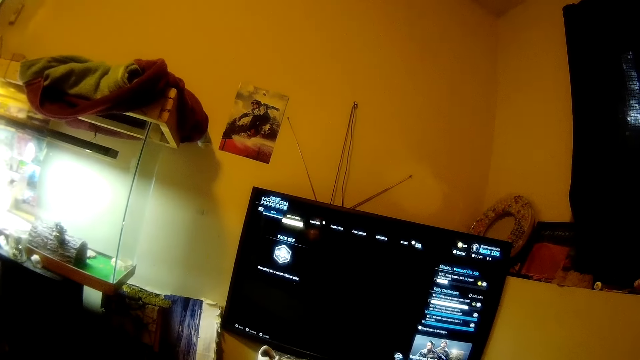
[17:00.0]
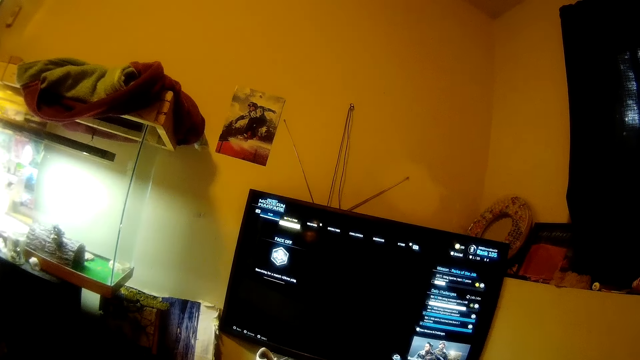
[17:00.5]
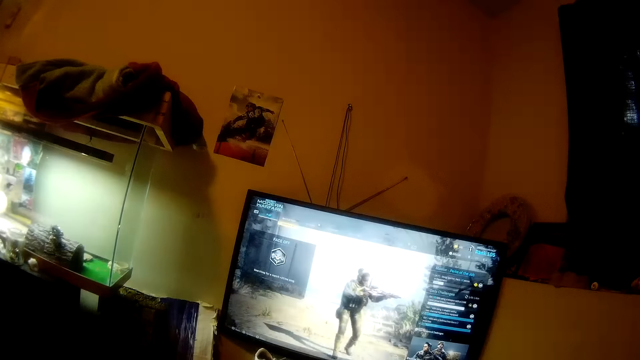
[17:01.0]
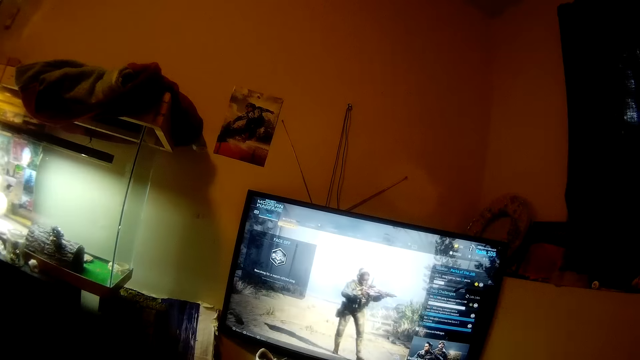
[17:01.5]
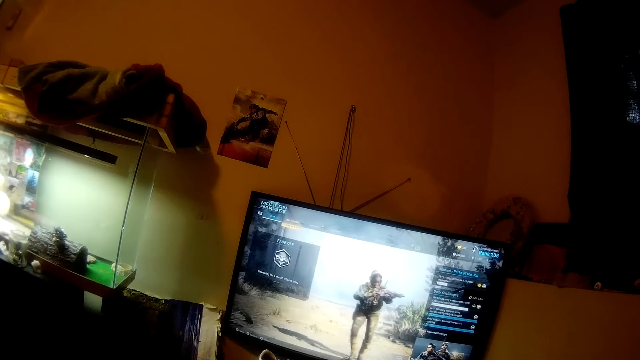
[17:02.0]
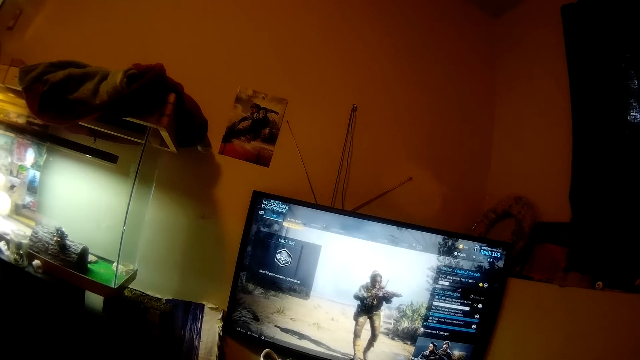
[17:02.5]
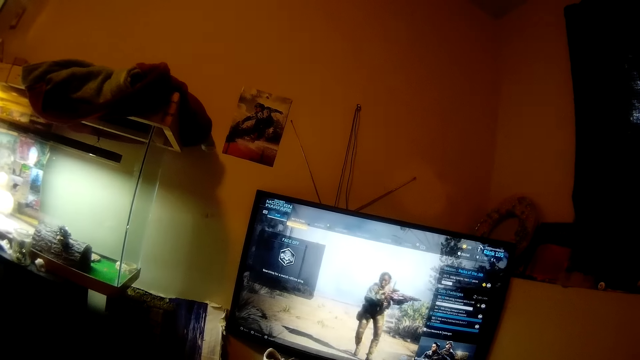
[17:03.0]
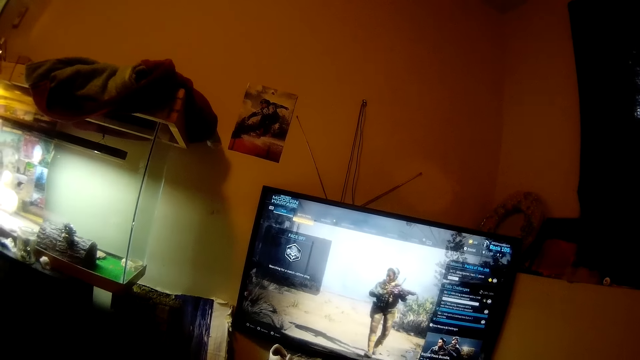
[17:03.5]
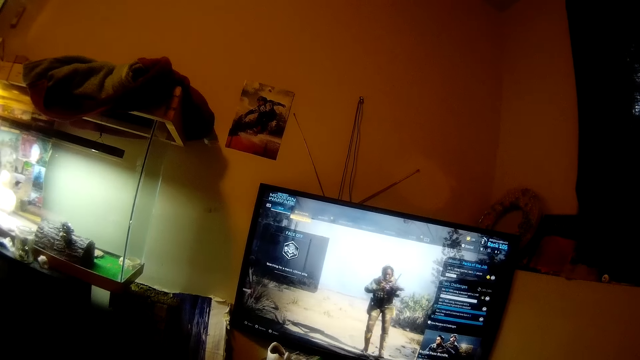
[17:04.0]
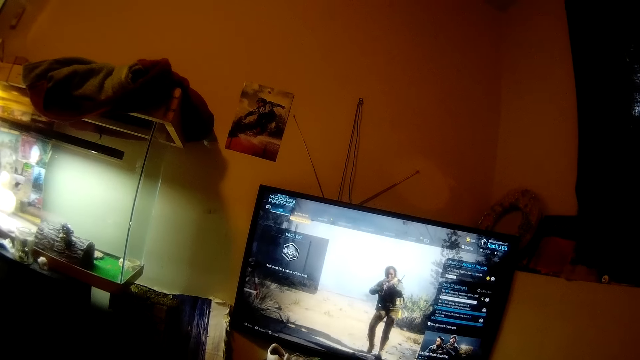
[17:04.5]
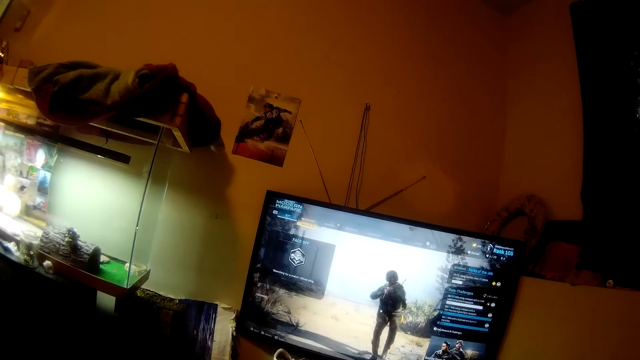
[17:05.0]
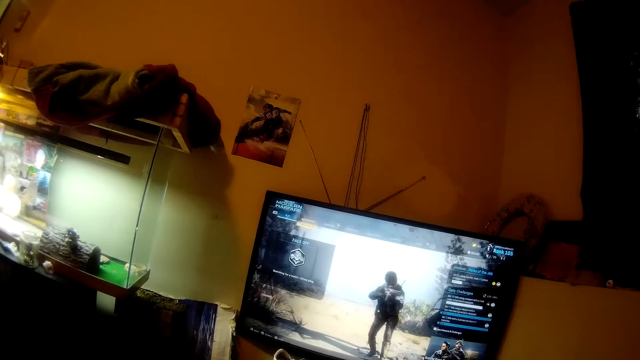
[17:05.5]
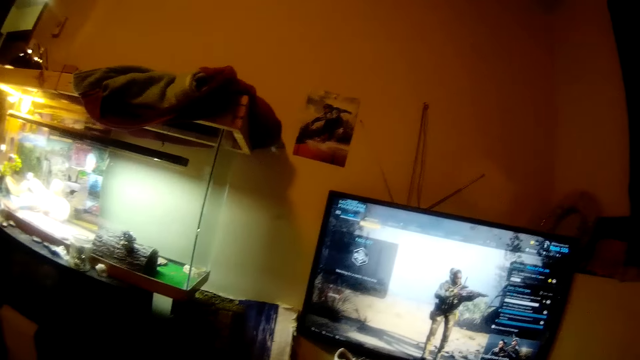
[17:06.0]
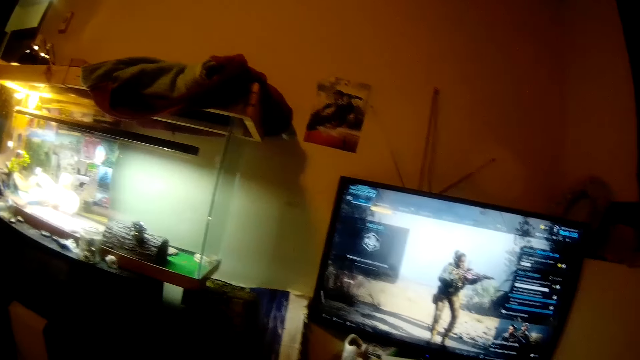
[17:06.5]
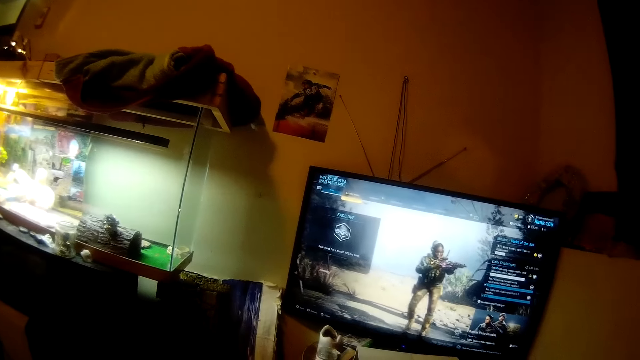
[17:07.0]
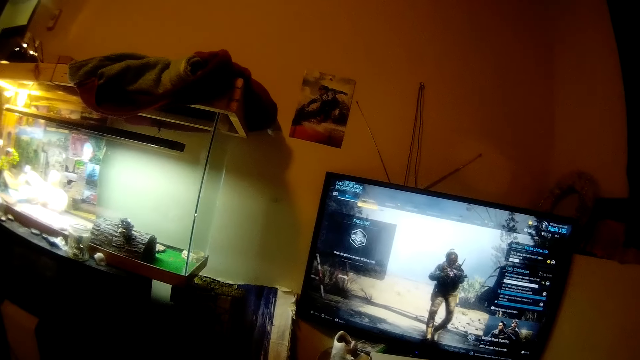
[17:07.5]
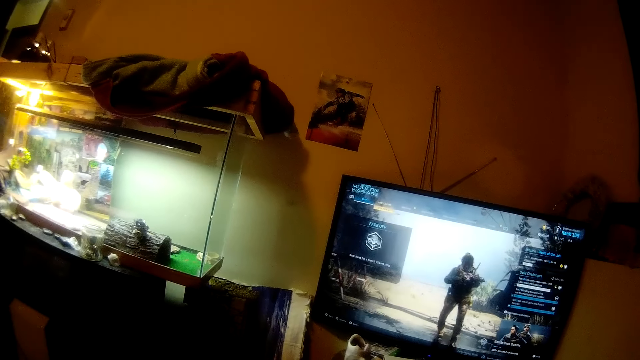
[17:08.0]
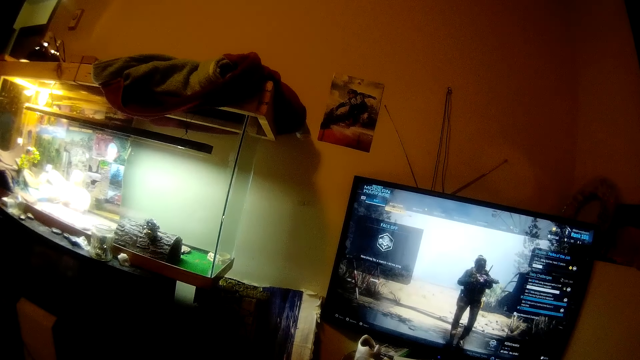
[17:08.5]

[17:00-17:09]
The camera wearer plays a video game.

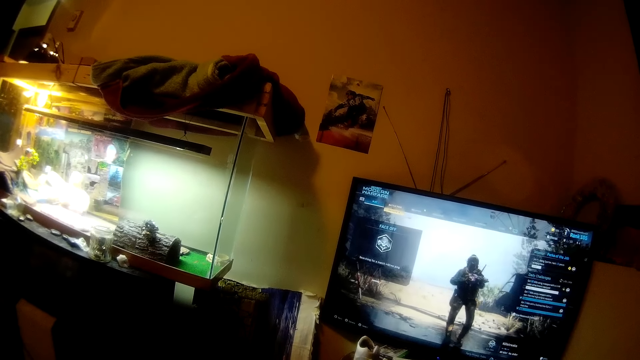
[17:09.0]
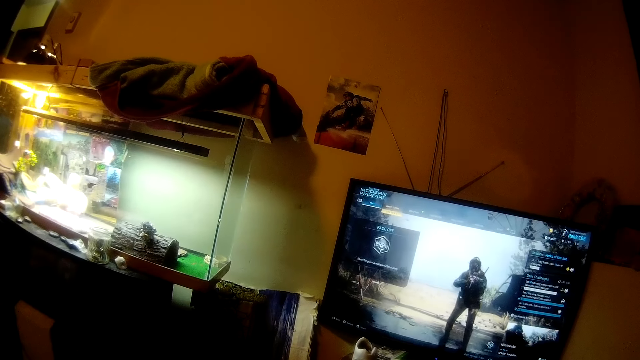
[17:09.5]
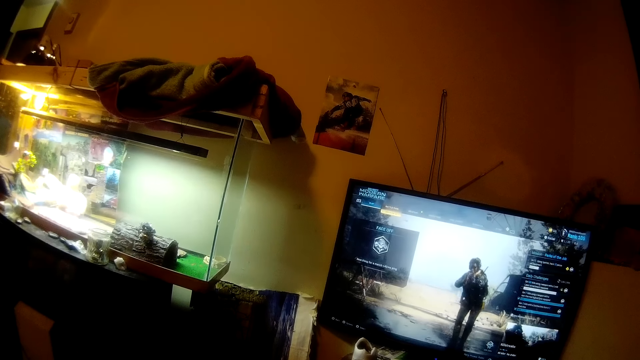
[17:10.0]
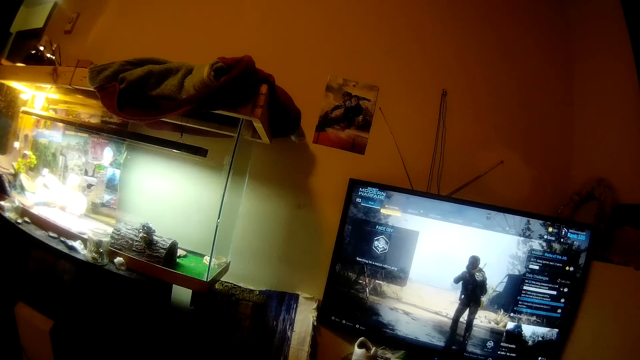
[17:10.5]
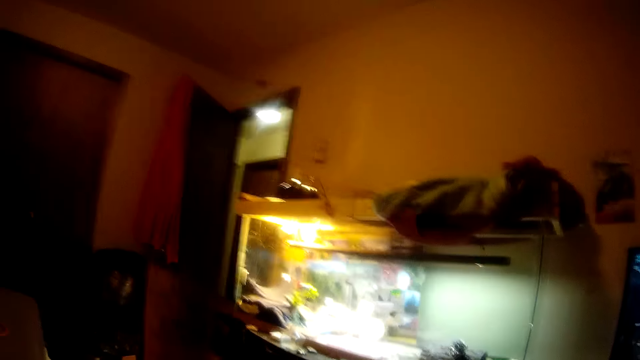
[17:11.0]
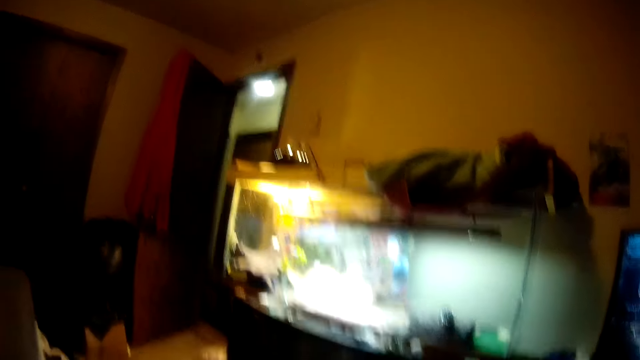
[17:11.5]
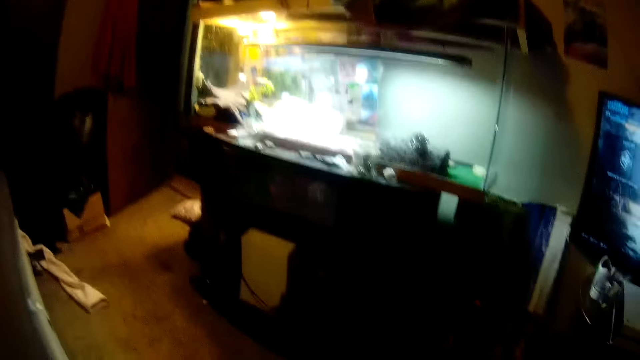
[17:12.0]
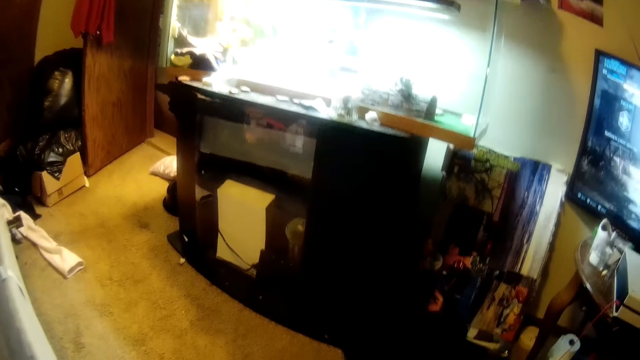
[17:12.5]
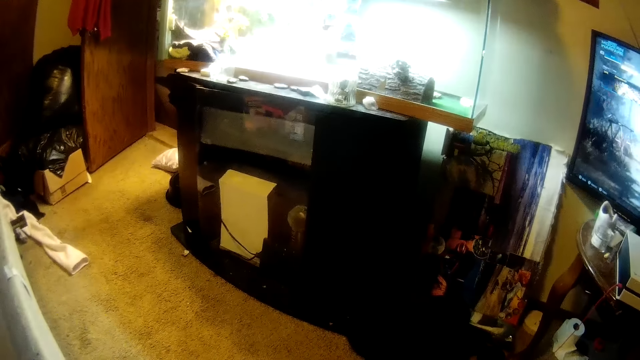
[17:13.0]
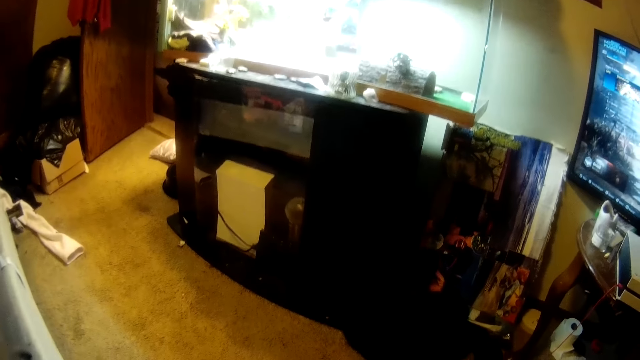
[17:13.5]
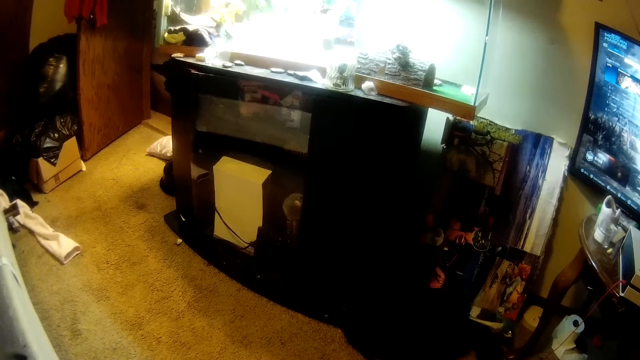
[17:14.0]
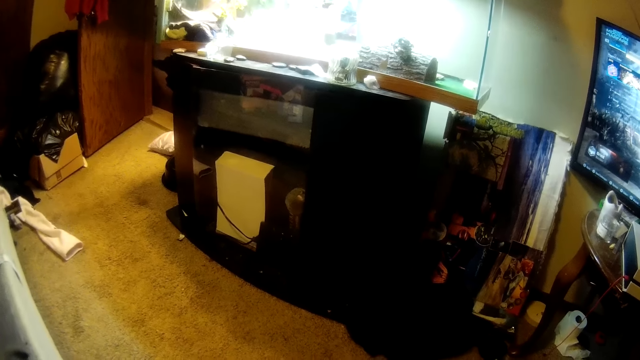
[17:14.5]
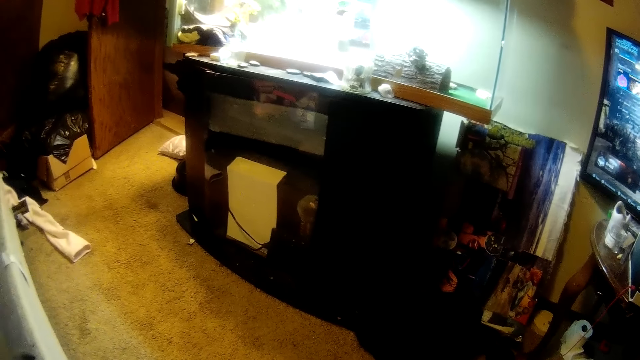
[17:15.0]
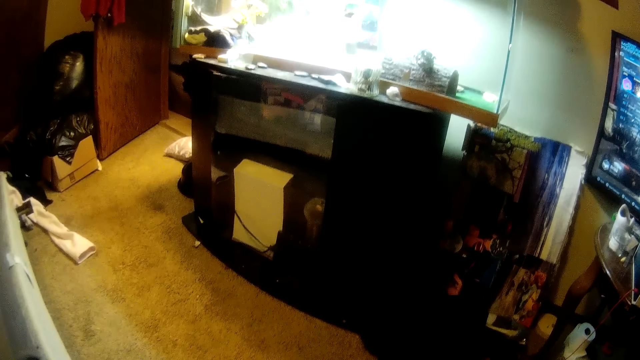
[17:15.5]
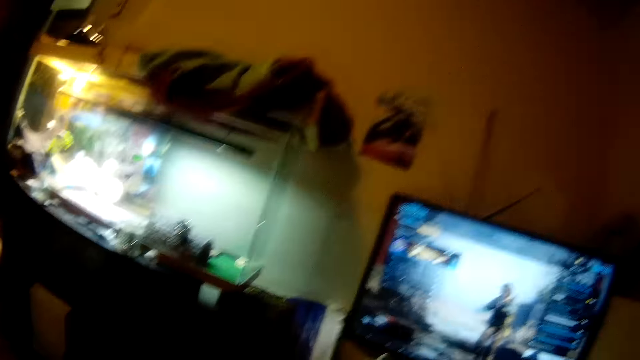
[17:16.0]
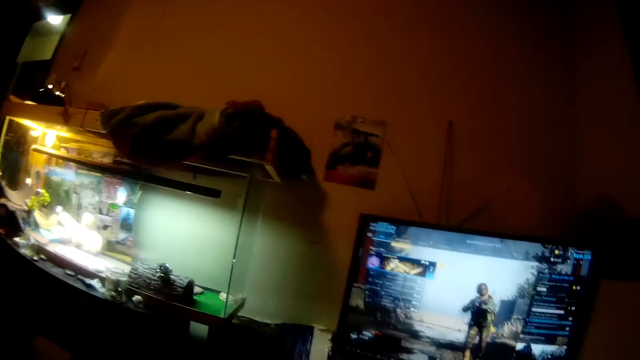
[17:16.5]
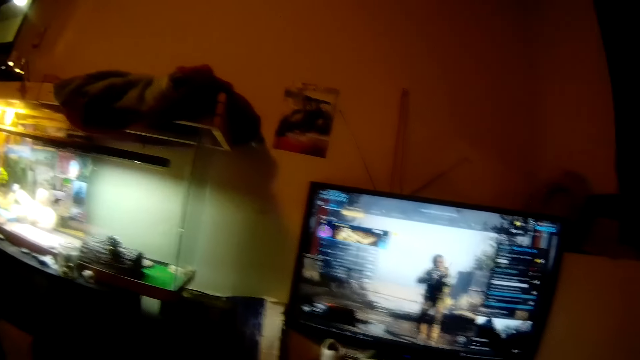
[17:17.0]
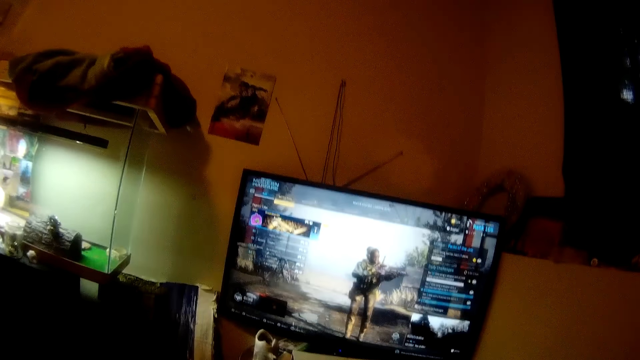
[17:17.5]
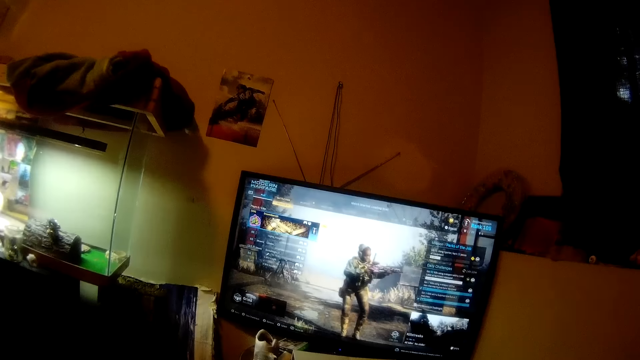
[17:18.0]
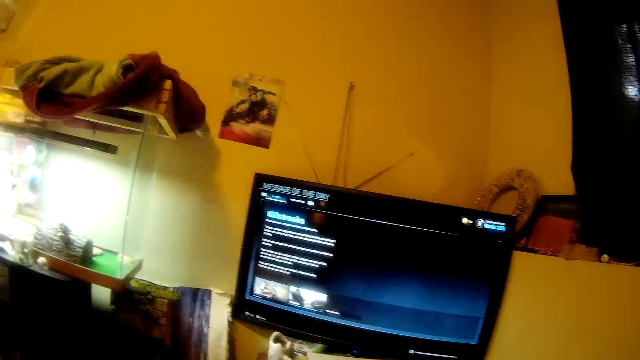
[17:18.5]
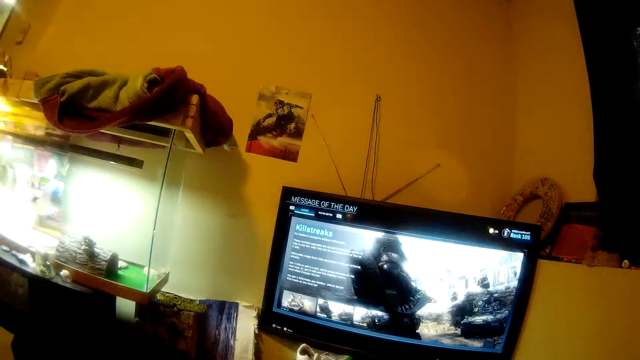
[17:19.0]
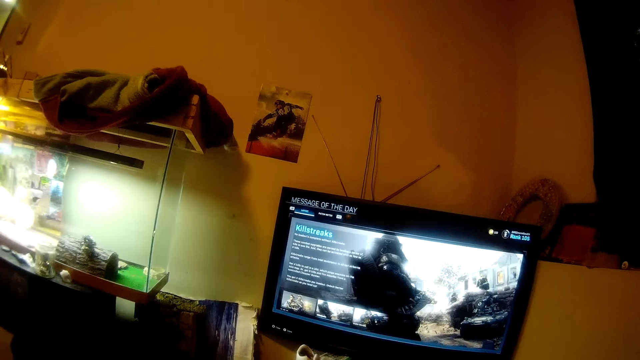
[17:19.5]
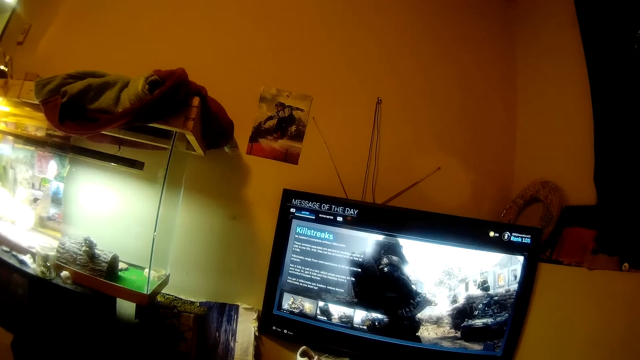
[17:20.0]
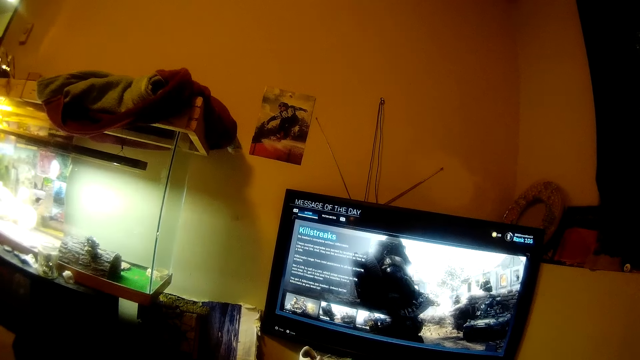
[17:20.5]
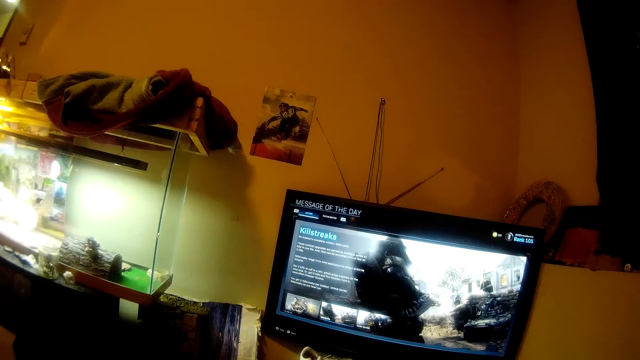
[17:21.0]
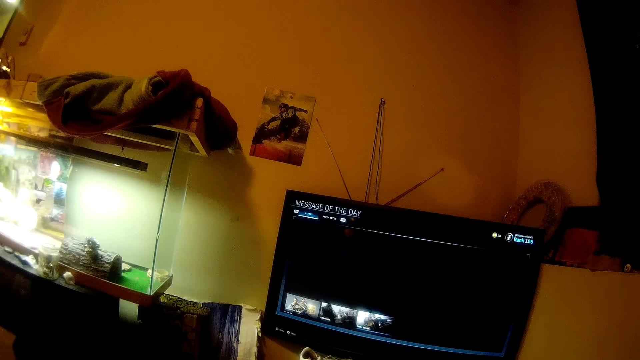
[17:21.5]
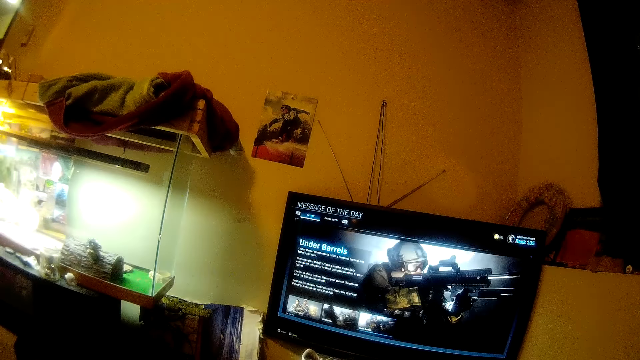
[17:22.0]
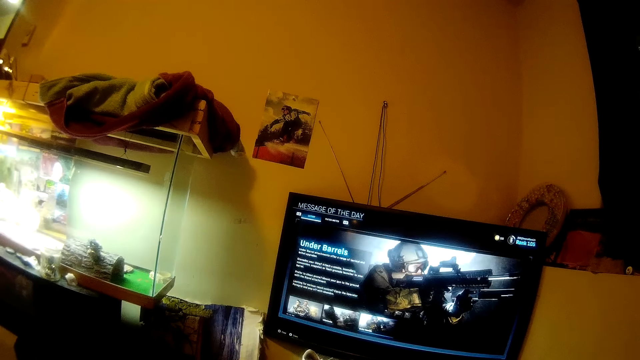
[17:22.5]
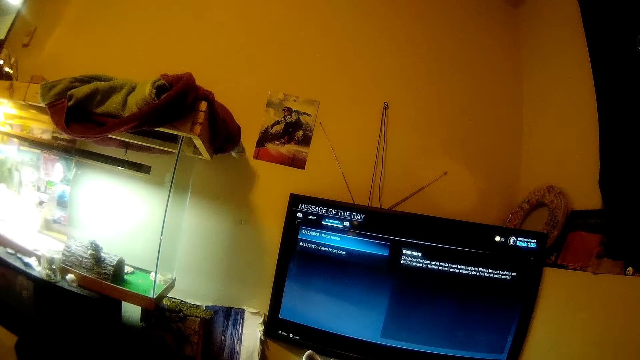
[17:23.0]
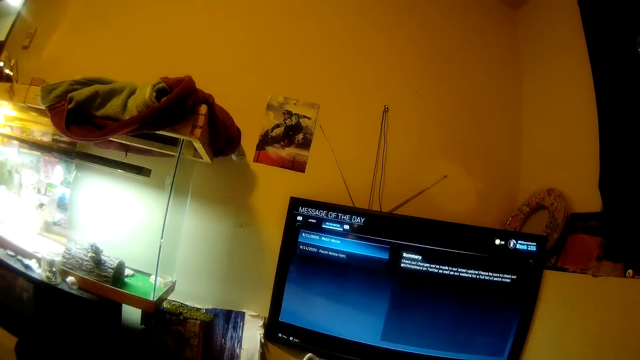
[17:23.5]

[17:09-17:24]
The camera wearer turns the head left. They look in the direction of the entrance door. They move the head down. They stare at the floor. They turn the head right. They stare at the television. They play the video game.
